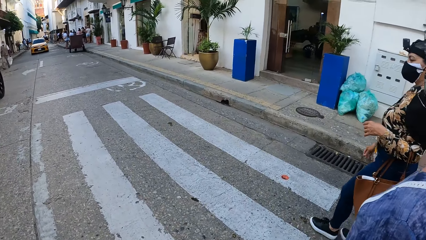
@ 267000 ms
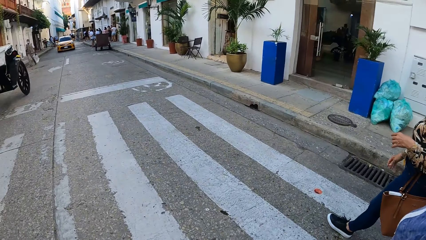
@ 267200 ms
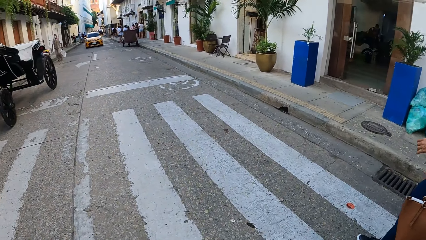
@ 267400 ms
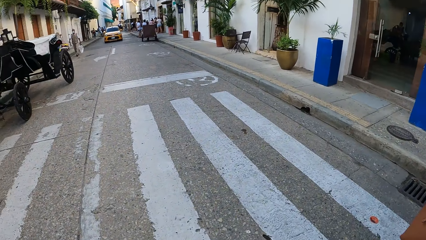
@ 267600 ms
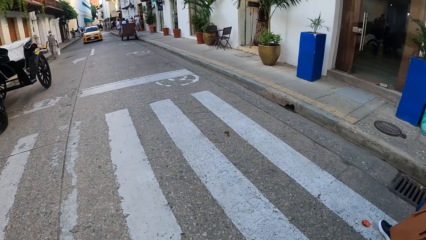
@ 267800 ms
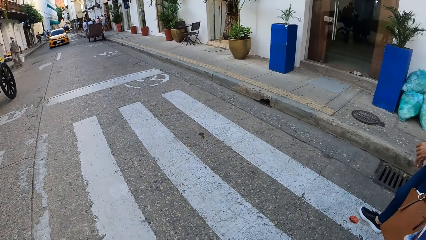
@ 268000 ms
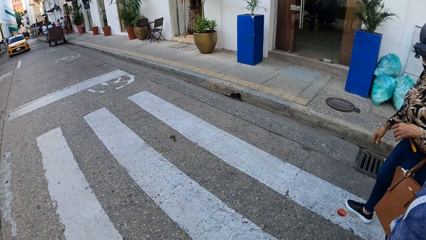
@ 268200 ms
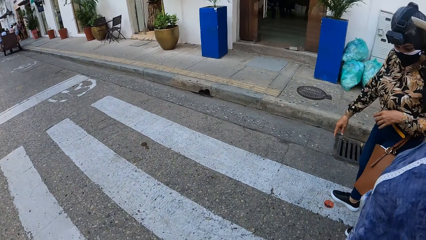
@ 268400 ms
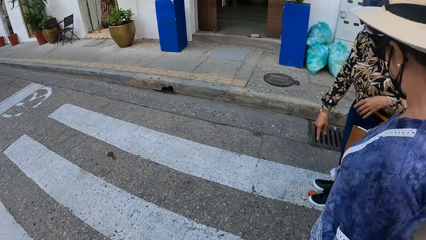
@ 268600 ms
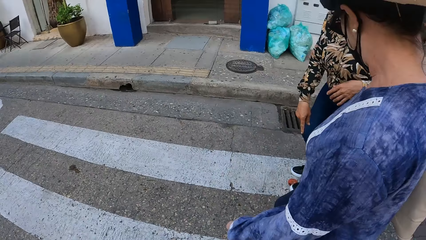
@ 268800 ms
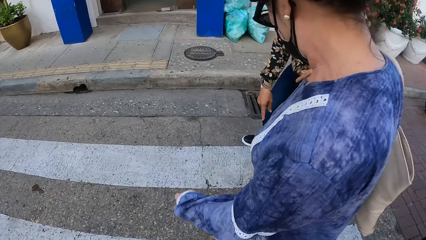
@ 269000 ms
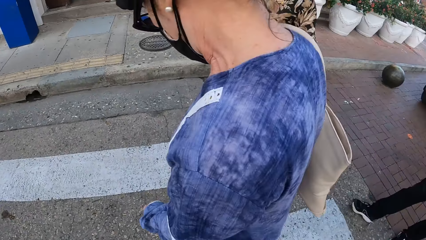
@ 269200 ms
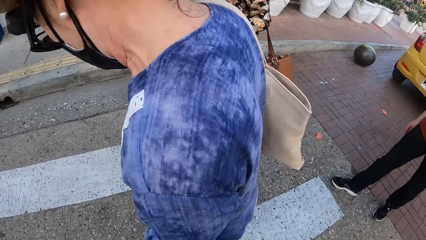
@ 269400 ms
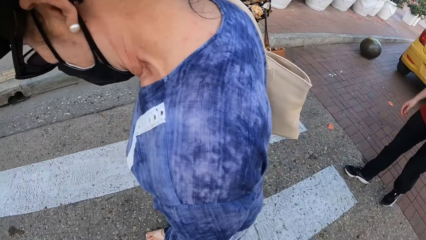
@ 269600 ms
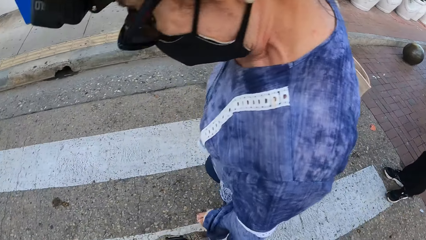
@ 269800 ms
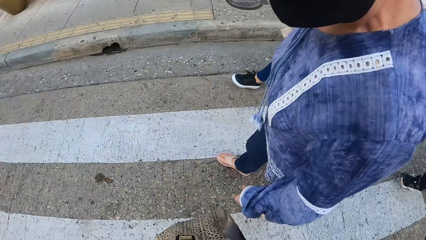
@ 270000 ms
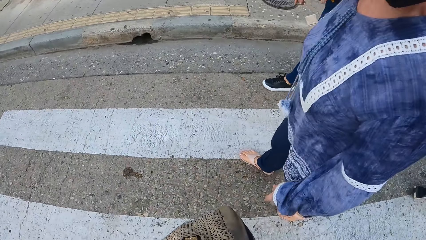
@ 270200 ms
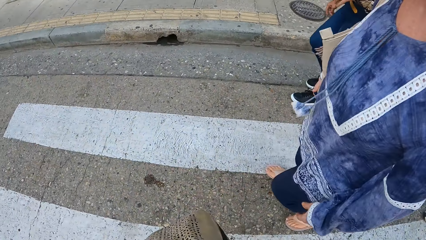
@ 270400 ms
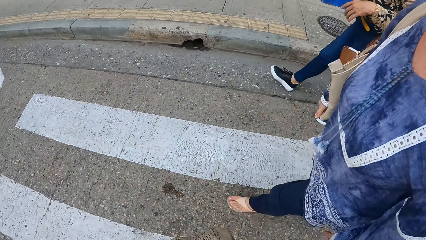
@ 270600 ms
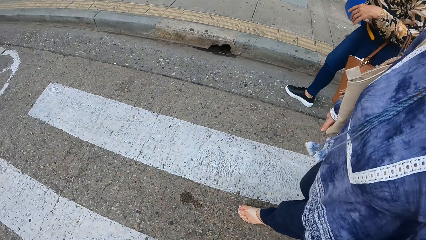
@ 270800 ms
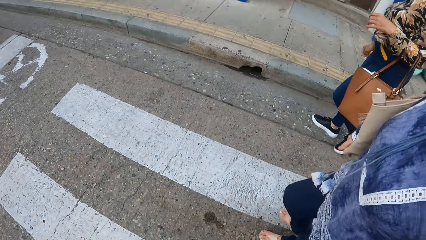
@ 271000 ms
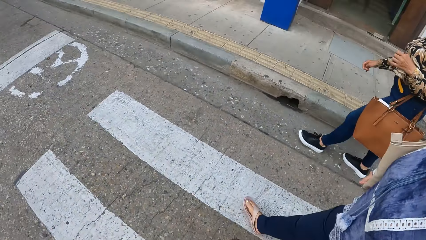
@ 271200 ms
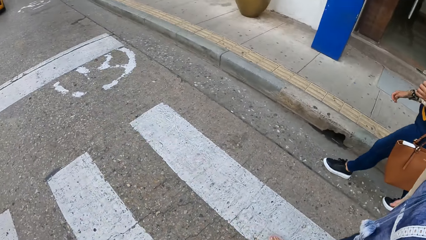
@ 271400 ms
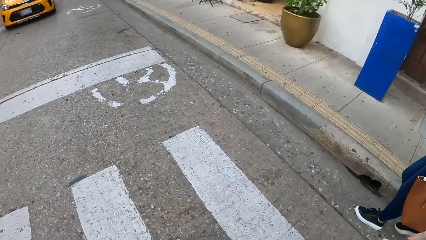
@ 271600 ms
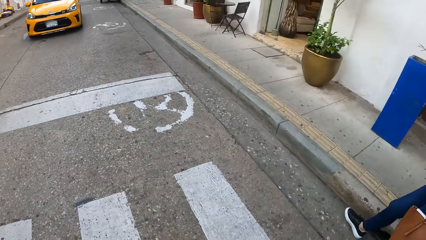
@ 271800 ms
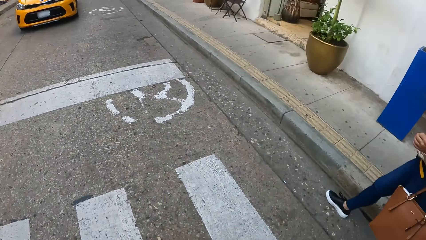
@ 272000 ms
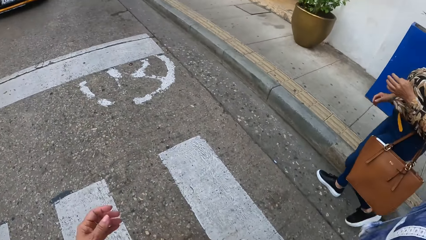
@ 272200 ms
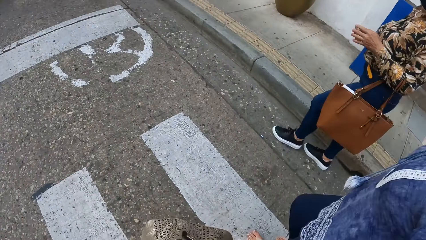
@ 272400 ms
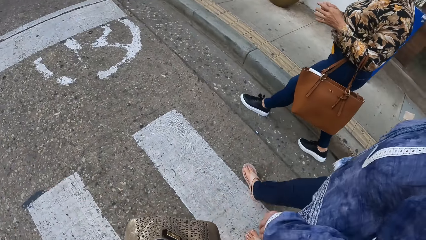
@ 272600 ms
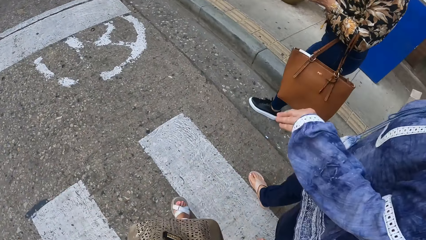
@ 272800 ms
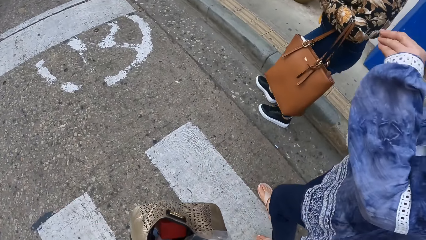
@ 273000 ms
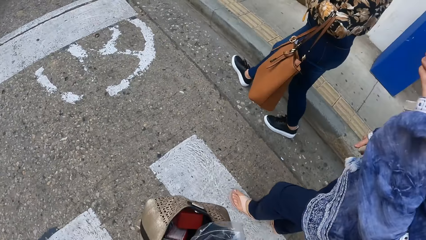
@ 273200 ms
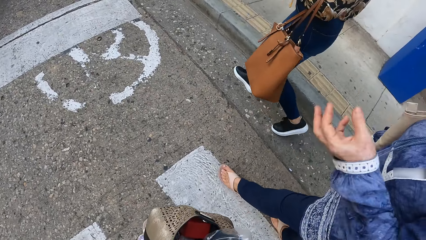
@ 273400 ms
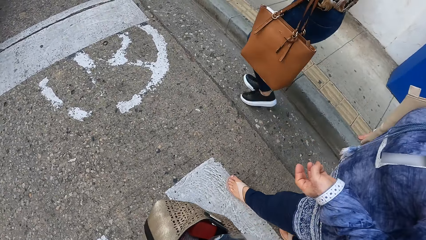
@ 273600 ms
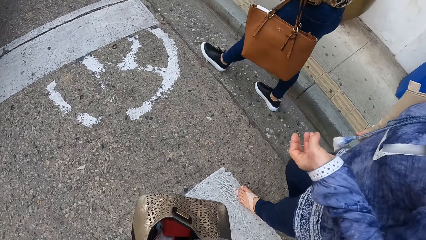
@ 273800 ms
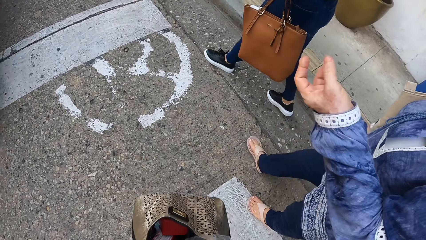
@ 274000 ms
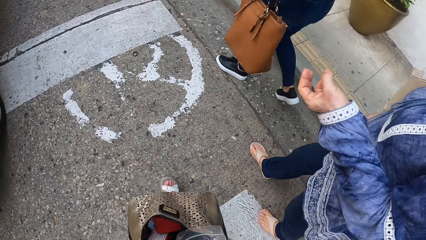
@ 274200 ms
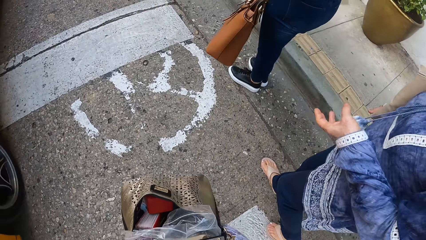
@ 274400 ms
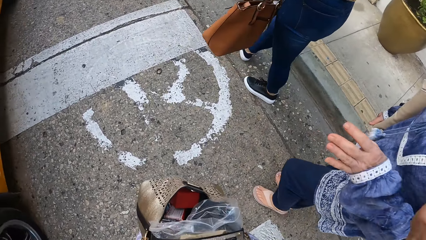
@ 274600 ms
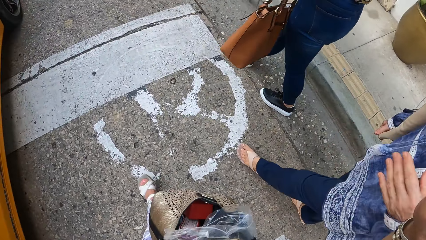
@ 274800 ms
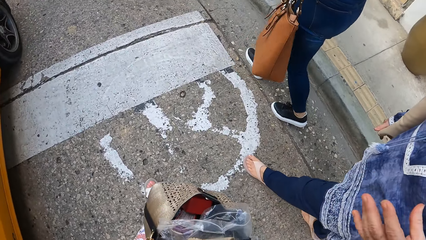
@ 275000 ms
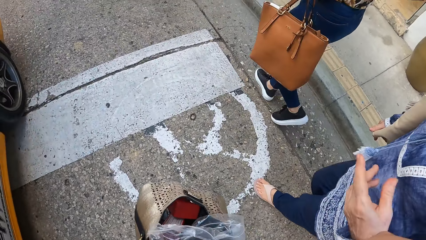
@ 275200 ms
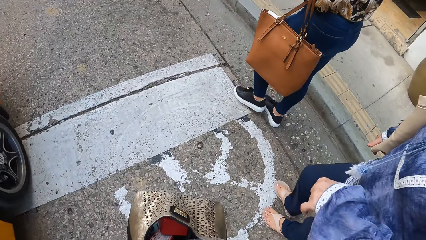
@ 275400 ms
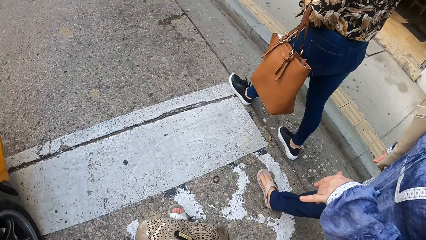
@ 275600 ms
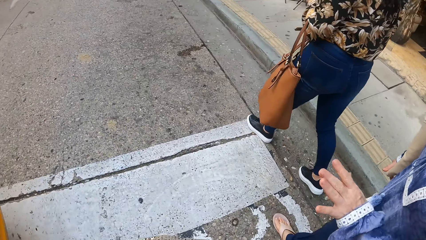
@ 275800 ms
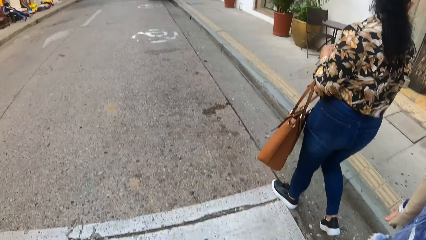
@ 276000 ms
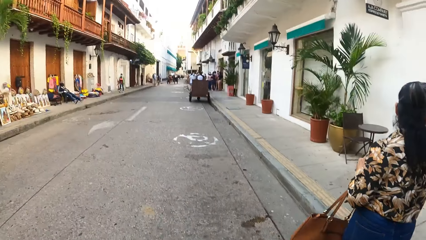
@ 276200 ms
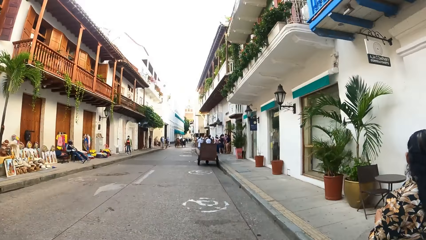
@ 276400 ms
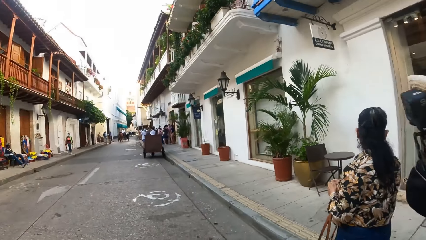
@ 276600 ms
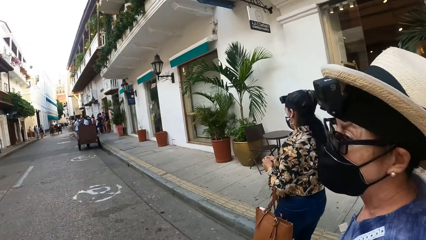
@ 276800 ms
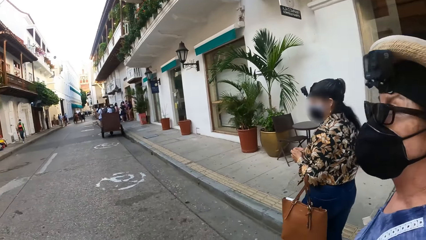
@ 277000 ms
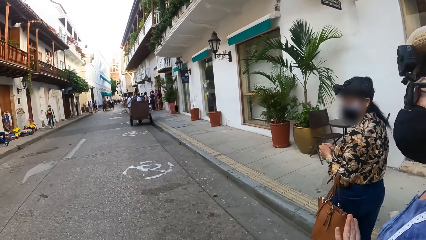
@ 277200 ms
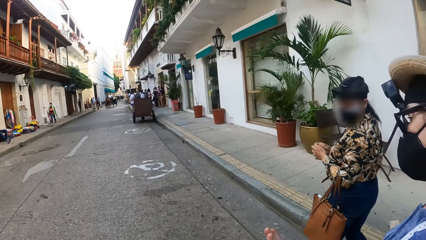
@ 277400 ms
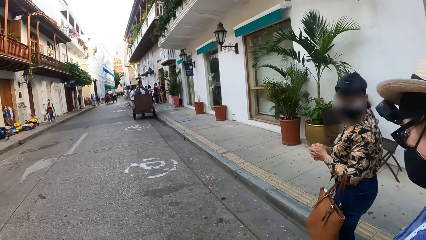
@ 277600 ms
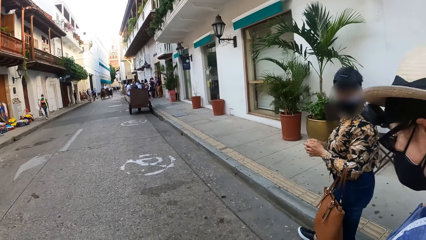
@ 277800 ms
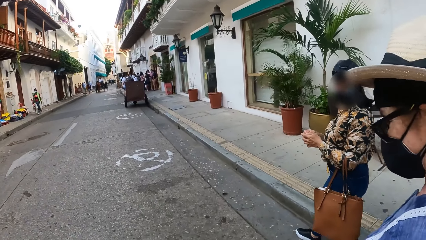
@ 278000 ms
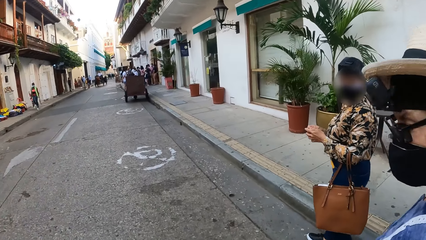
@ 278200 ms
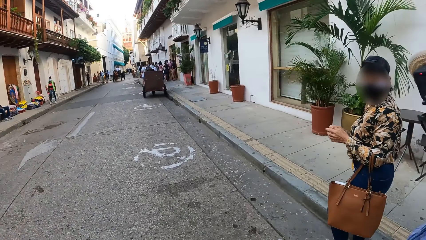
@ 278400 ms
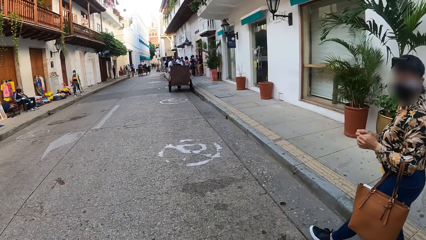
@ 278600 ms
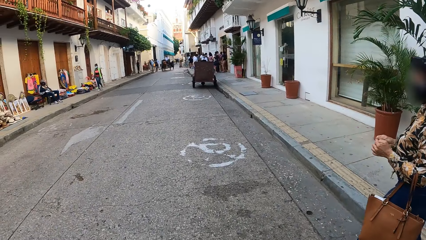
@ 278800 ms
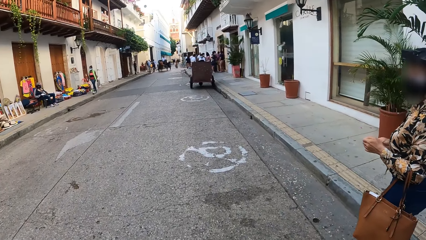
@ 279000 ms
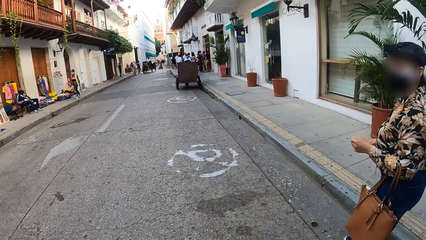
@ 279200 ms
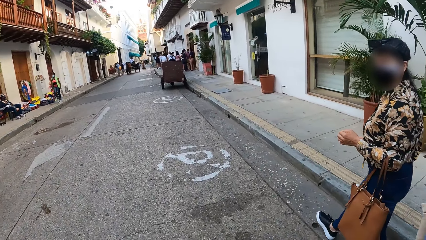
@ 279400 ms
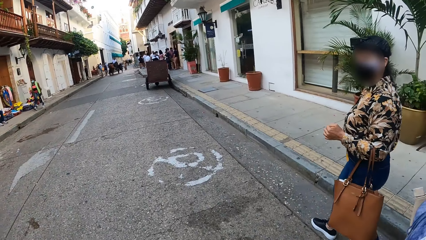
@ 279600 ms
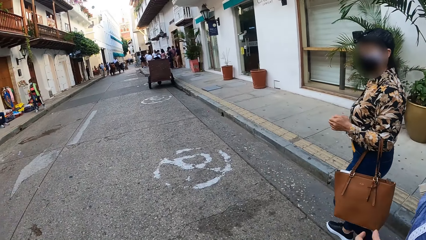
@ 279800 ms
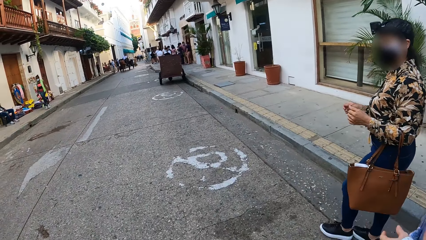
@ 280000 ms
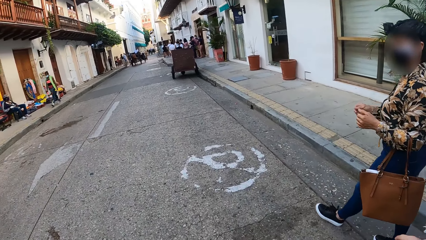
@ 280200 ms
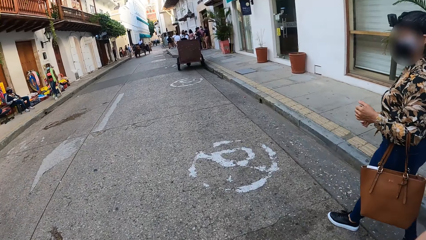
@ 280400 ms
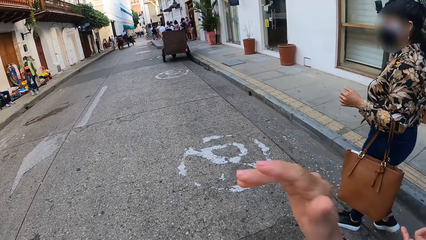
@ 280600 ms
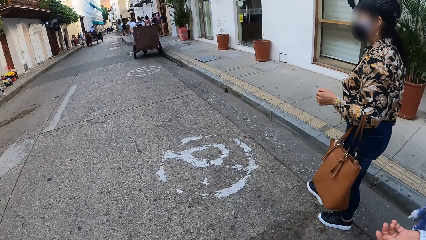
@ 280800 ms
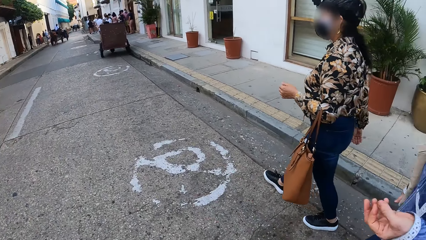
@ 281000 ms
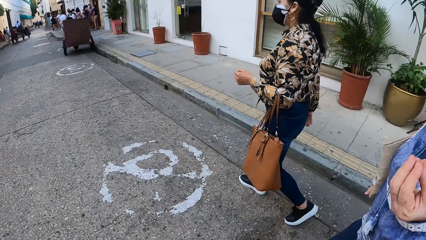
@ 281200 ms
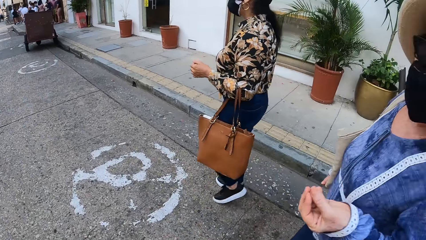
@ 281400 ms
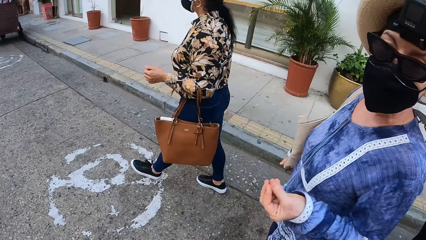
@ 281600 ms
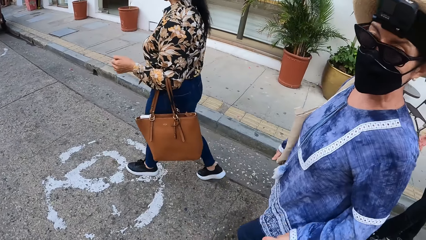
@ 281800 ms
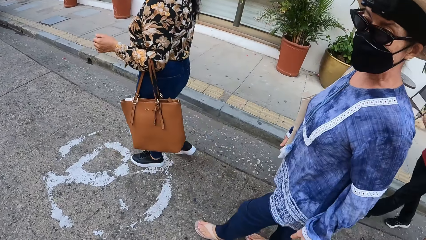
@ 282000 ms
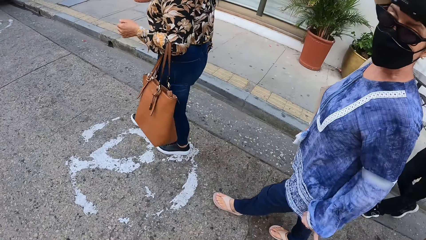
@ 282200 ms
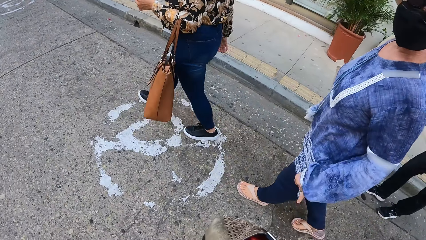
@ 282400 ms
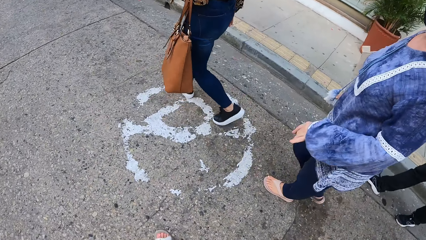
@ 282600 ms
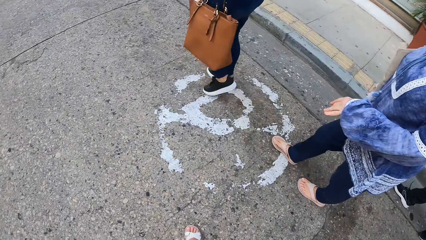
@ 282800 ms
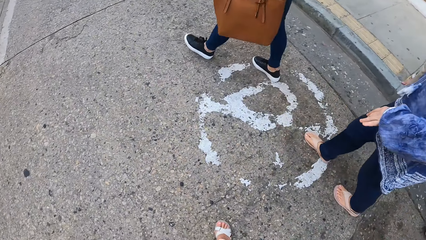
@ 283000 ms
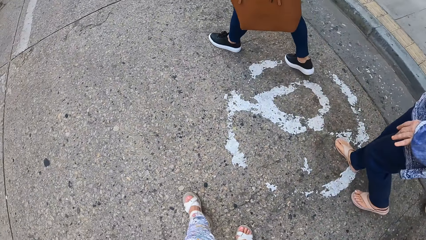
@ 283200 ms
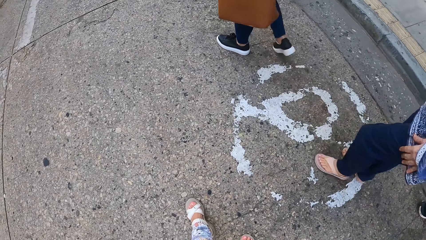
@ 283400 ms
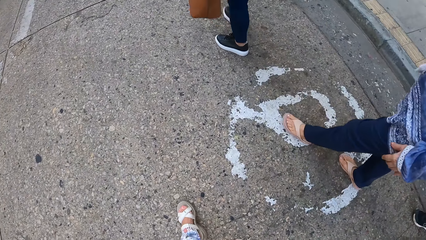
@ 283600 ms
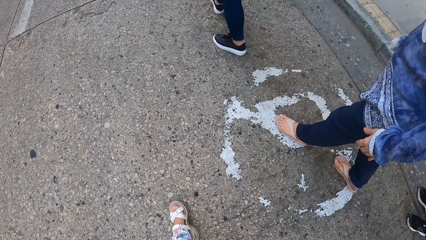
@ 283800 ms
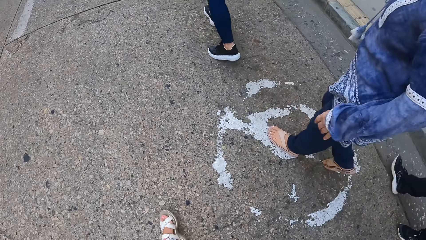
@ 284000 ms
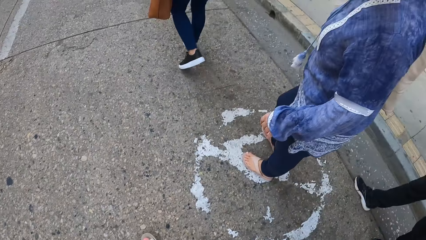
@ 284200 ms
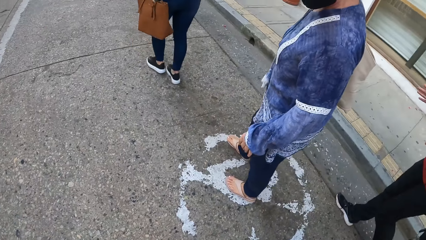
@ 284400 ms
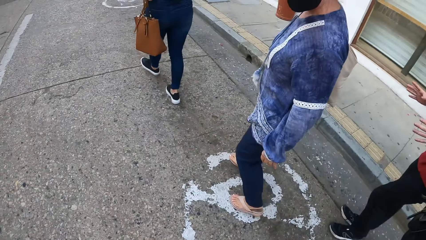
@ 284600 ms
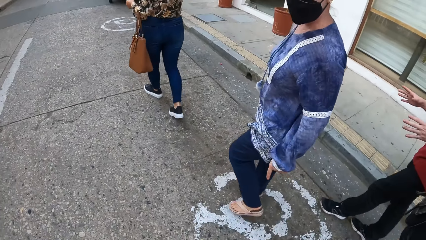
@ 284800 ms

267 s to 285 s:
The camera wearer looks around. The second person points at her shoe. The first person looks down on the street. The camera wearer crosses a zebra crossing with the two persons. They lift a hand. The first person gestures to the camera wearer with her hand. The camera wearer looks forward on the street. They look at the two persons. The first person gestures to the camera wearer with her hand.
